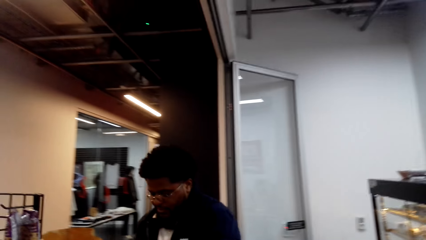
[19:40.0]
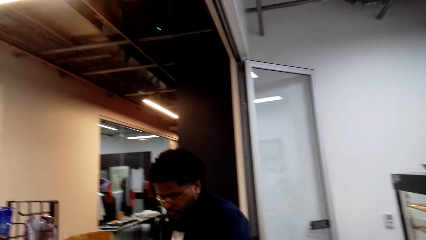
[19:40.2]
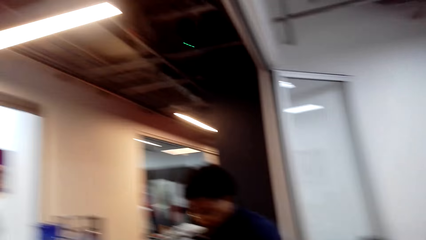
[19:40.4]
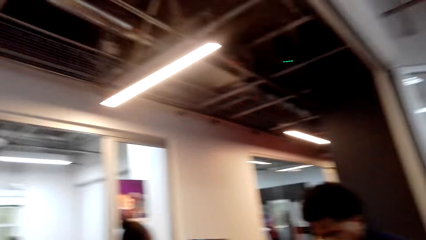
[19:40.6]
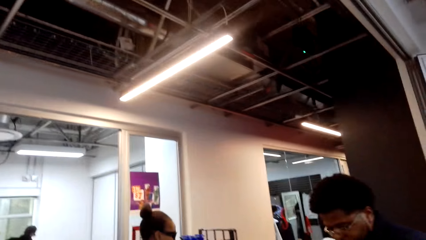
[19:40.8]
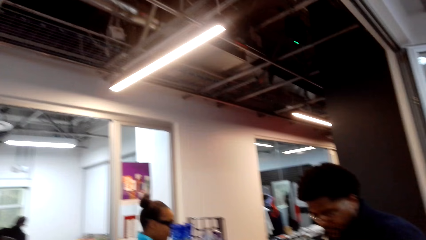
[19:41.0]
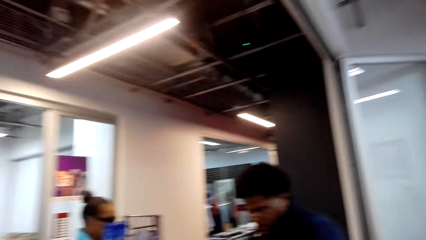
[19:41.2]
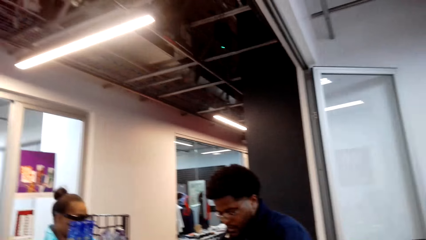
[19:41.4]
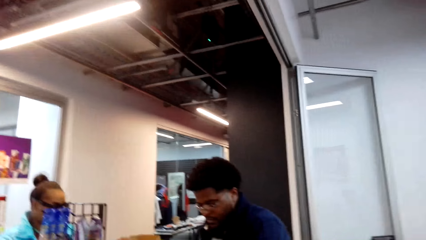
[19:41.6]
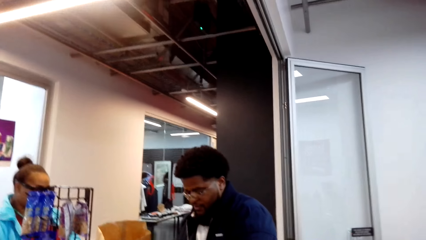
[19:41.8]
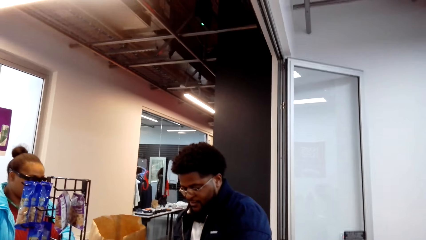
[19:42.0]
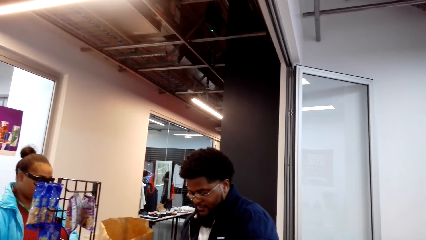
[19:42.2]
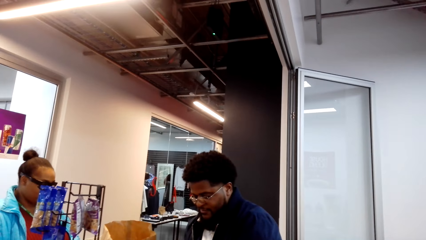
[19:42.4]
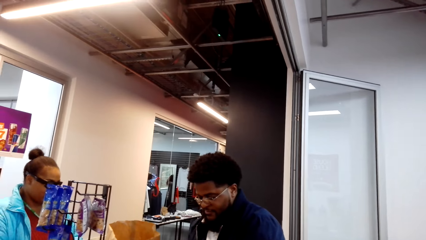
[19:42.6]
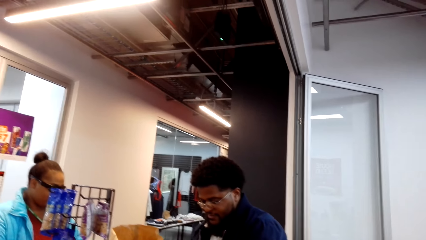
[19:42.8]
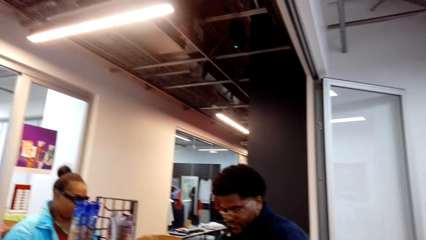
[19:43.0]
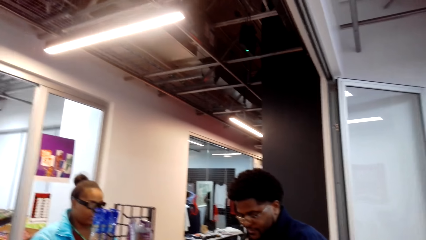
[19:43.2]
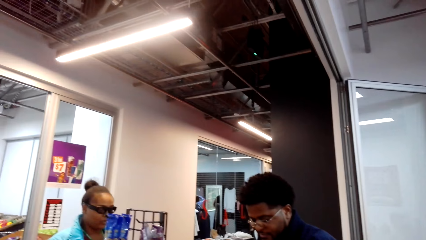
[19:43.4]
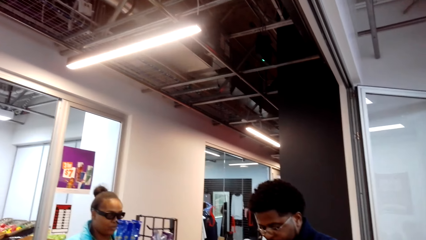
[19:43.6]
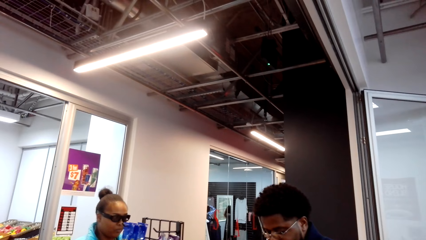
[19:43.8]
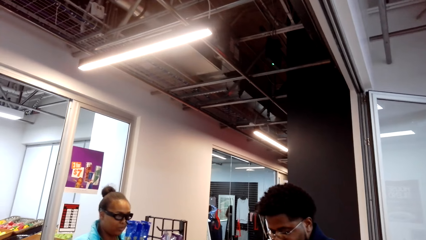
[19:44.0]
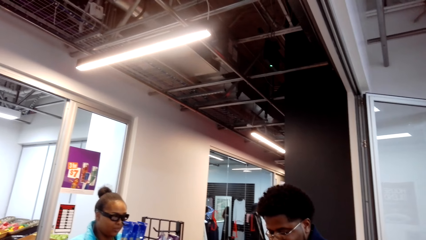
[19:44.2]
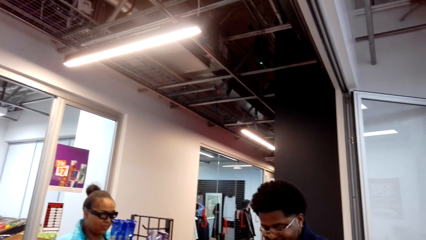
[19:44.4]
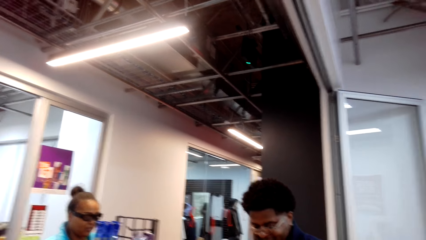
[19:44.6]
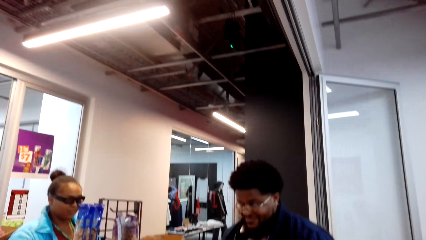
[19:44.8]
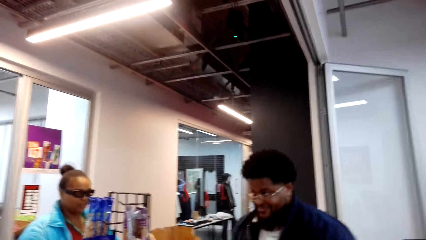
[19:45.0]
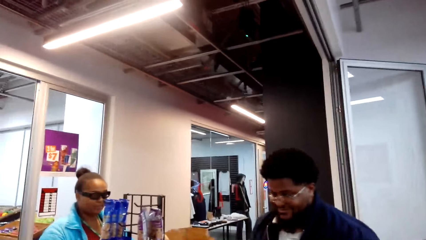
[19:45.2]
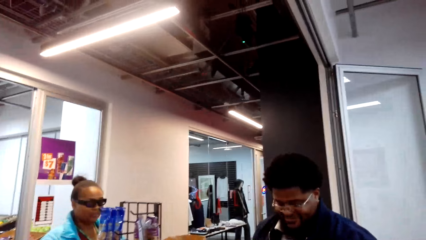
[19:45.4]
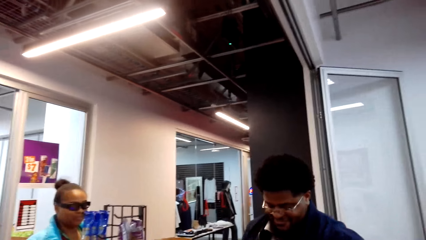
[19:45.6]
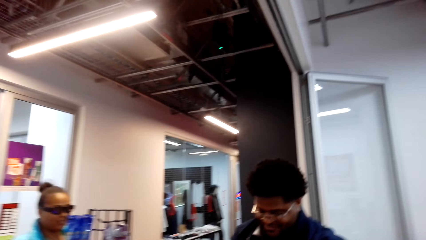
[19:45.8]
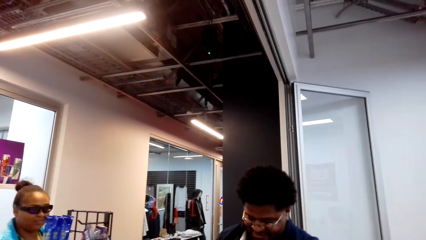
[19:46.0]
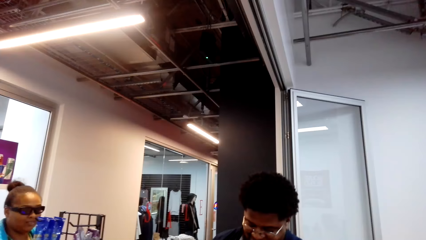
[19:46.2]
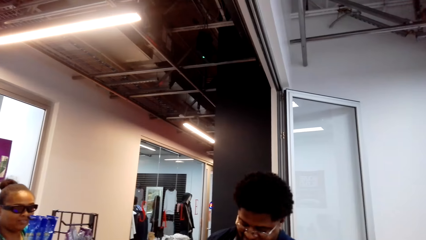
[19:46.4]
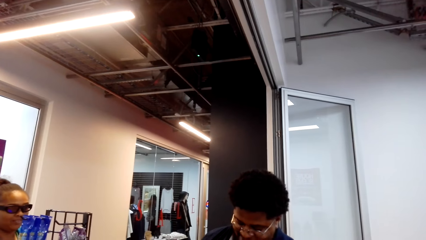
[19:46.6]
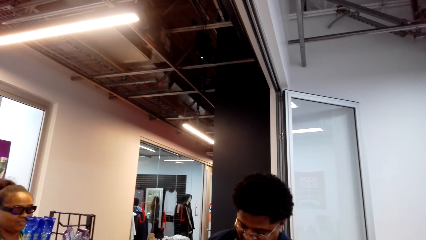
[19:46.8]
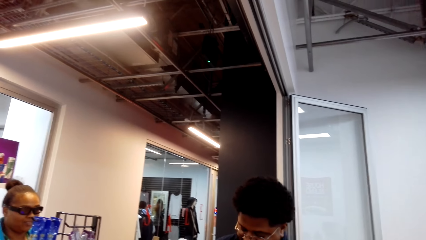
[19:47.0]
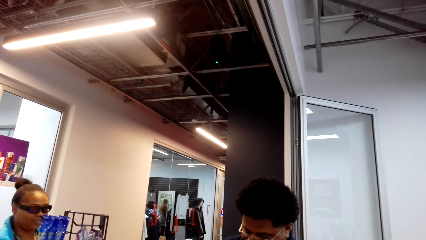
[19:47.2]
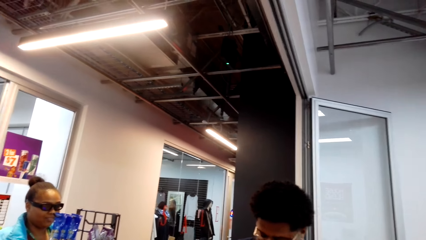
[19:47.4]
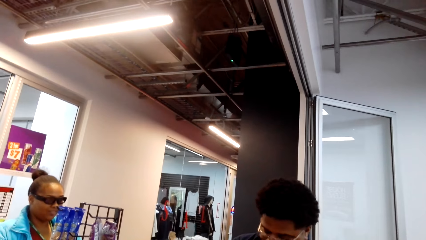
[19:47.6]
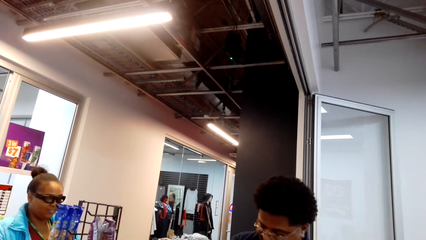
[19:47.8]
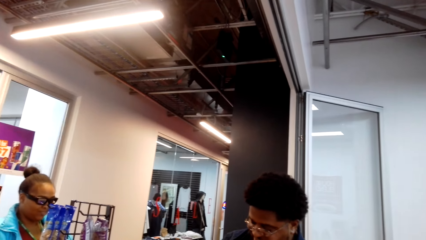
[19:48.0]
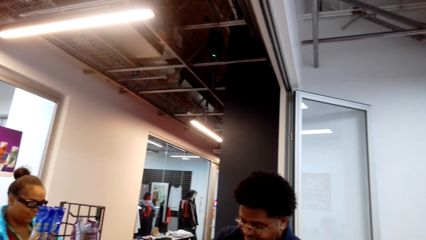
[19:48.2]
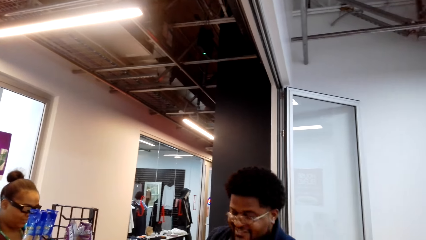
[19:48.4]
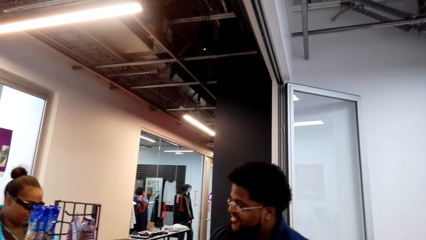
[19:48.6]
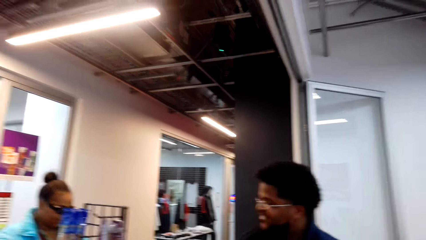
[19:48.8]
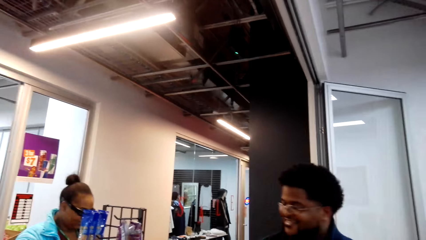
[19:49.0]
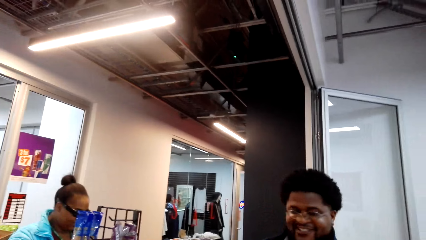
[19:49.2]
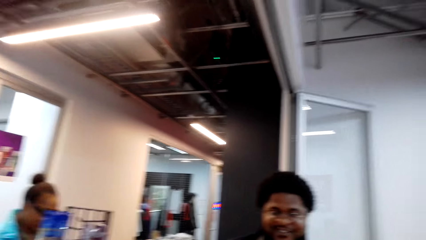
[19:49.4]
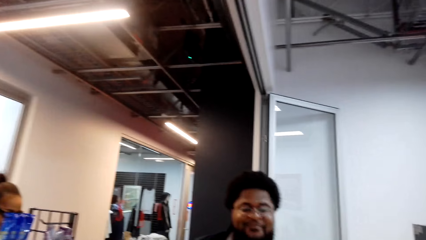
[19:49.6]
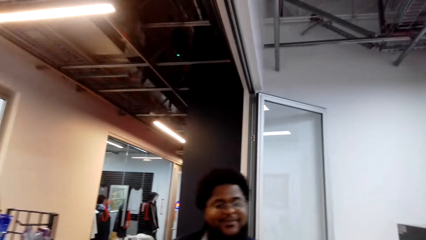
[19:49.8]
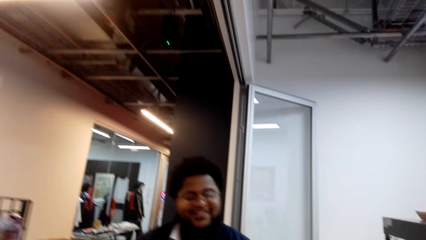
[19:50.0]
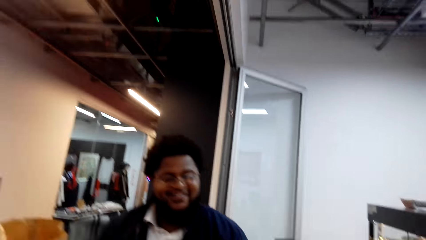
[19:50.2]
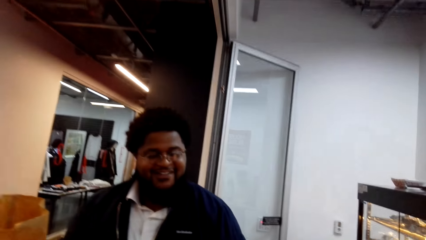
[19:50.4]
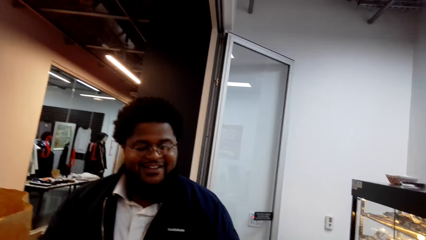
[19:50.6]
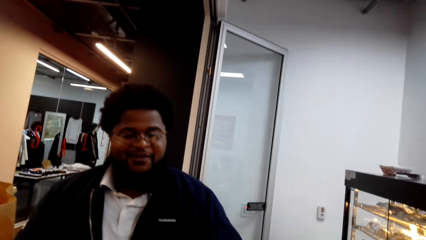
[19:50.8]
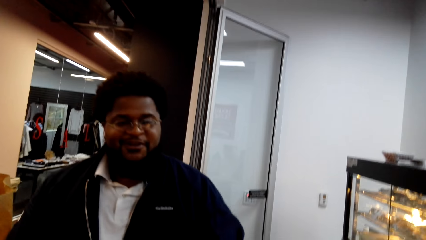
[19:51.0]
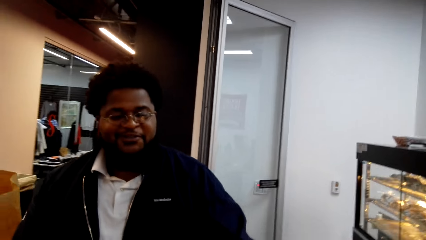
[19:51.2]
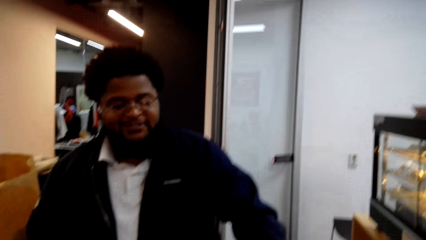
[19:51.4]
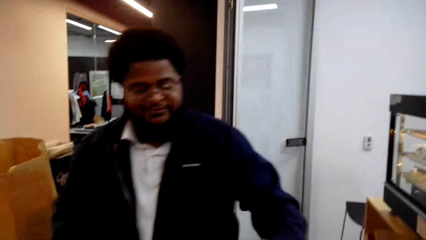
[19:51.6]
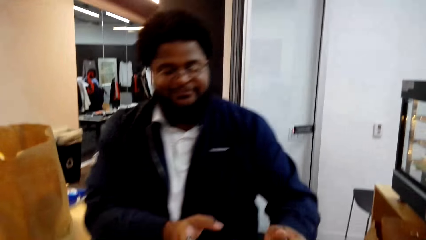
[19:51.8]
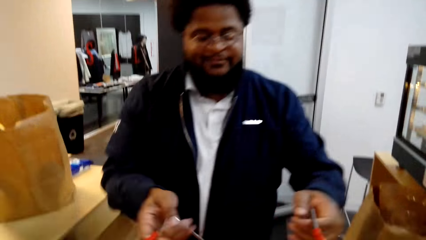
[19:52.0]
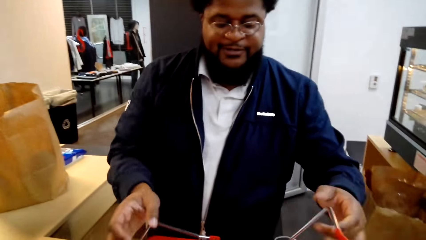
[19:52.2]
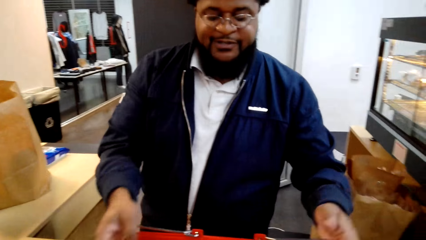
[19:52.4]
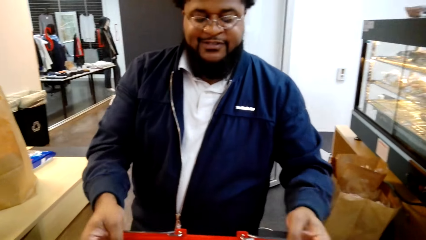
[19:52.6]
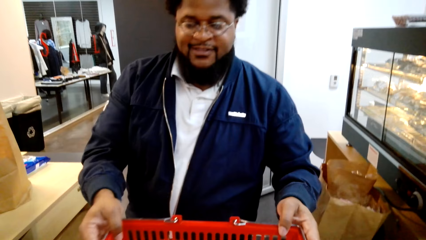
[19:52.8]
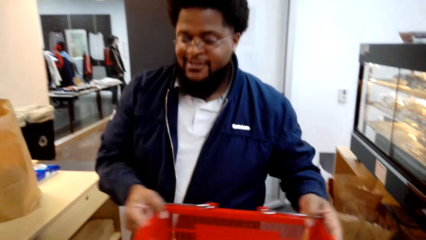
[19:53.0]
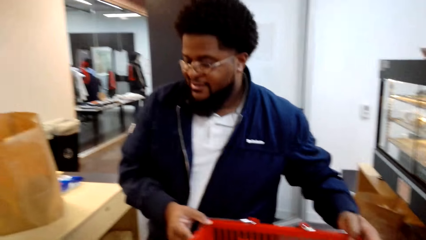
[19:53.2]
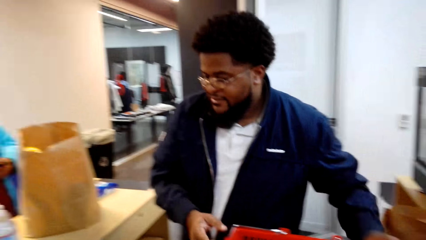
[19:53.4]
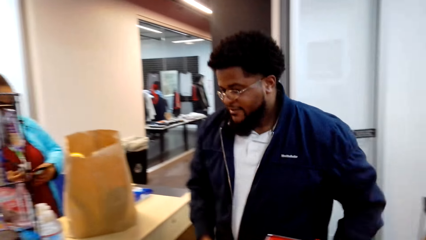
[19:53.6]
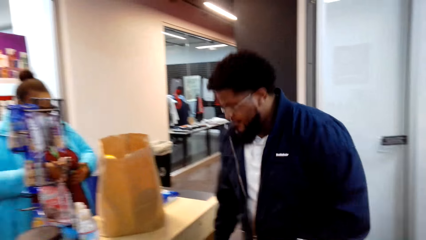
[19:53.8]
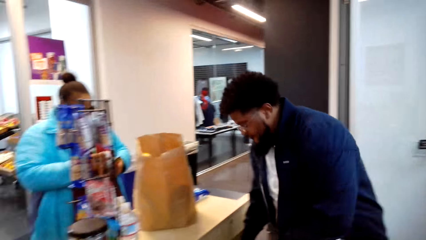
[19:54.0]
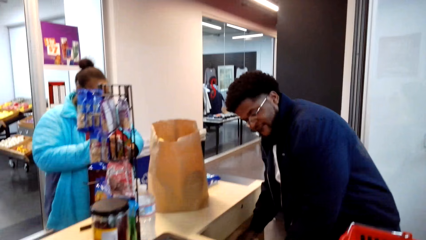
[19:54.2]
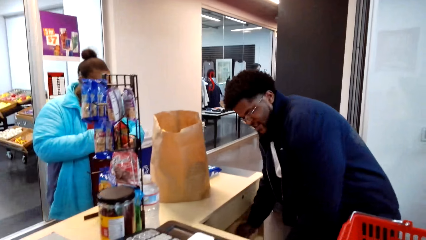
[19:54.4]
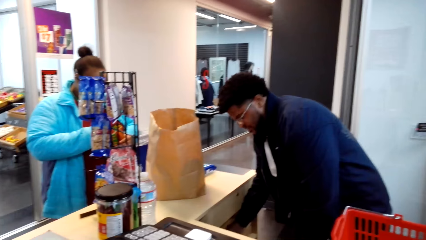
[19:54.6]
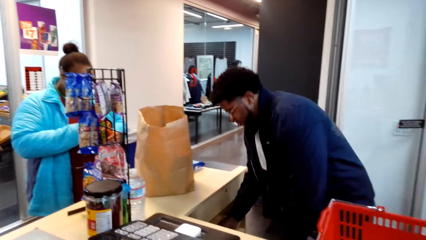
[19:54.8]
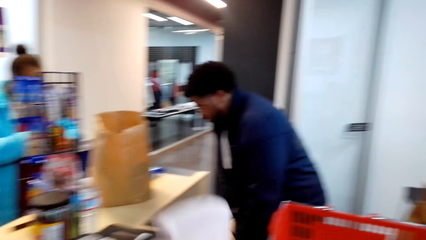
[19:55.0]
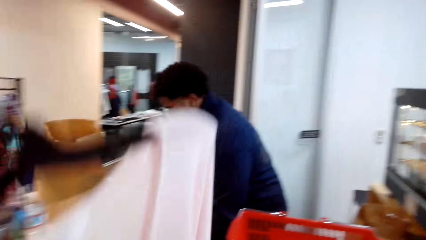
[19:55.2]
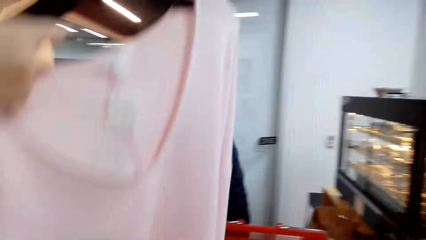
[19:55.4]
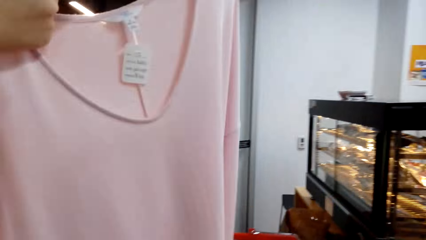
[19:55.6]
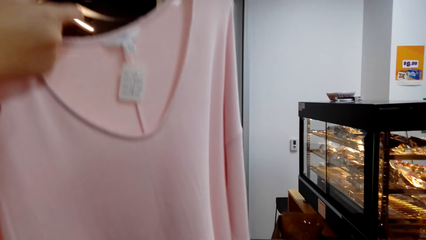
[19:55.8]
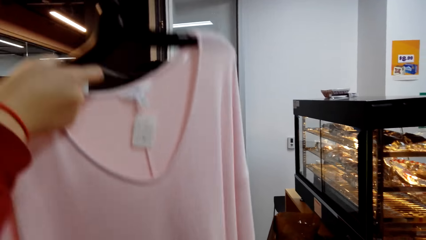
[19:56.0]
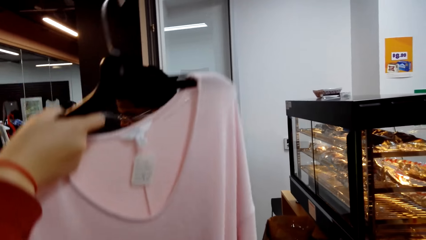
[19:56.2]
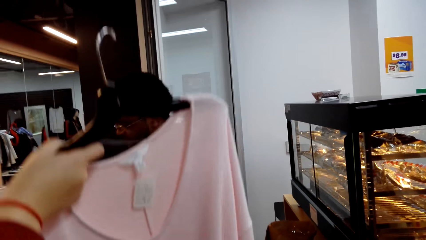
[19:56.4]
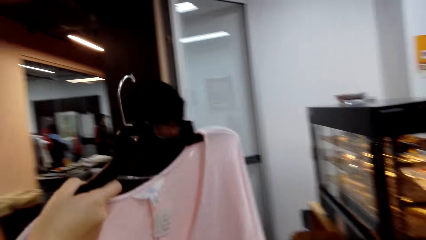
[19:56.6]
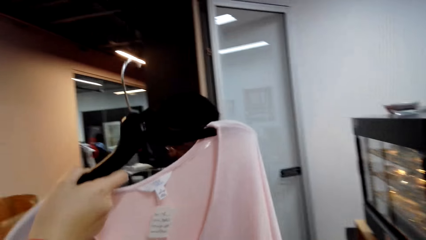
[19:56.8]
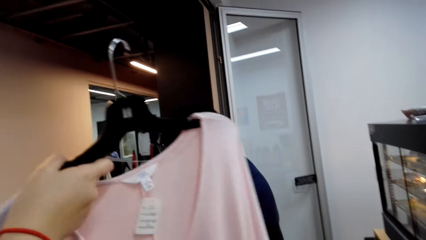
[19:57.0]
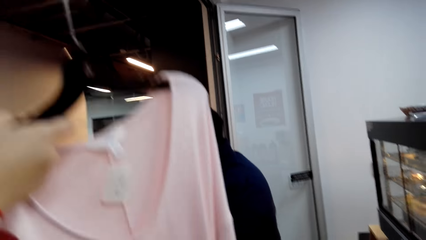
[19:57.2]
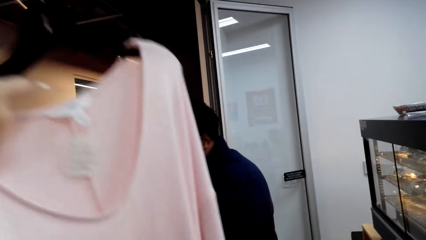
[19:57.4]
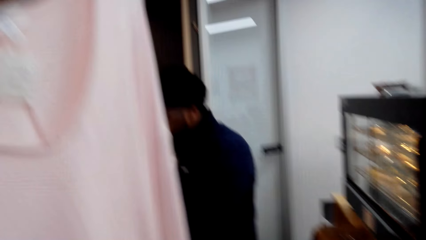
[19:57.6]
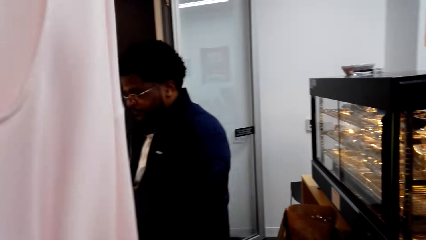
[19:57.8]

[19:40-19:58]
A man talks to the camera wearer. The camera wearer interacts with the man. The man takes the basket from the camera wearer. Another person lifts up the cloth on a hanger. The camera wearer lifts the cloth.
